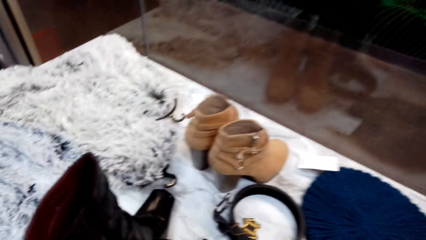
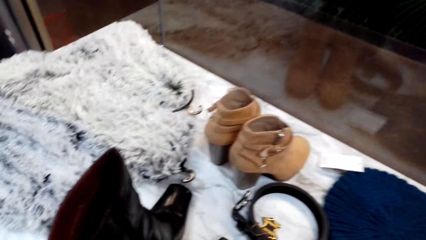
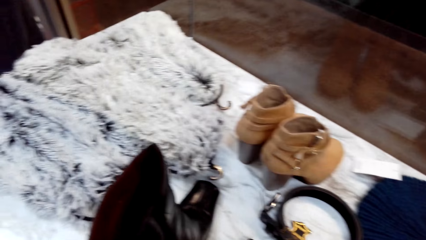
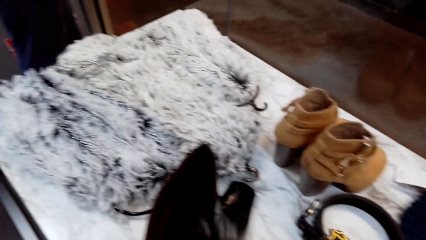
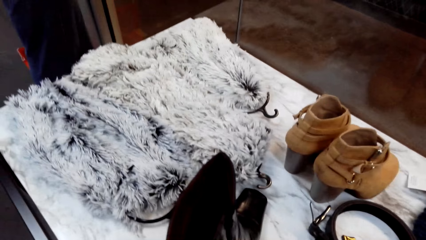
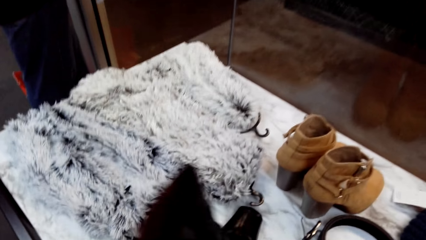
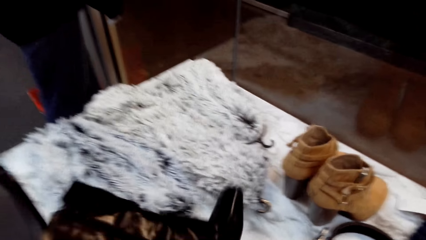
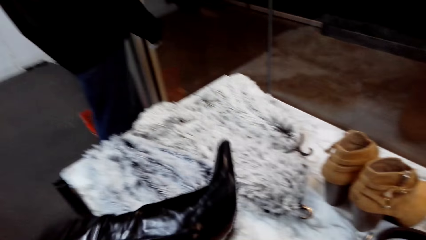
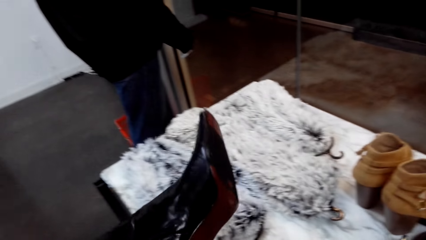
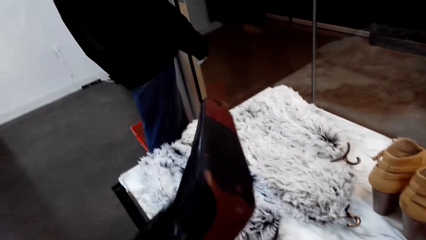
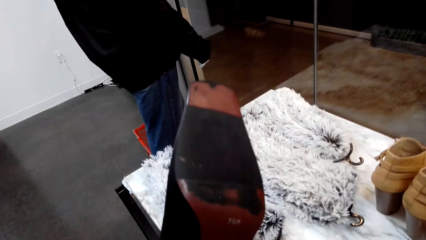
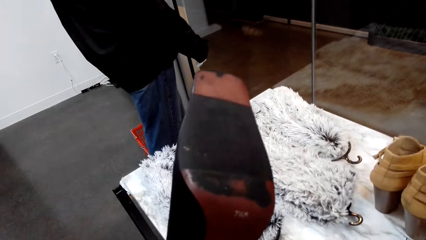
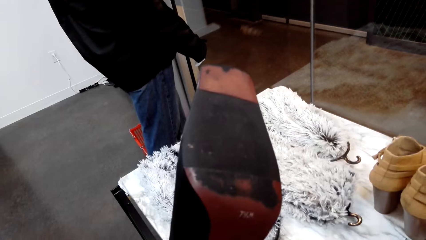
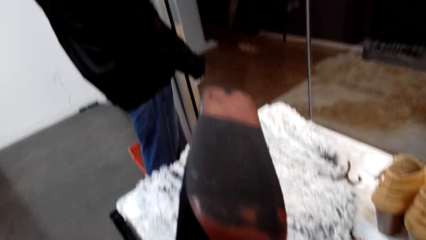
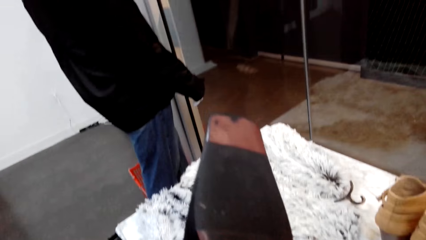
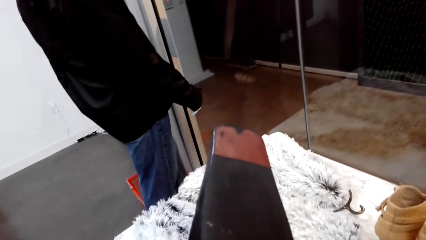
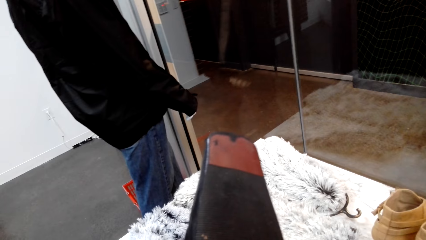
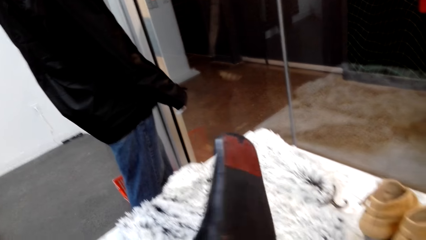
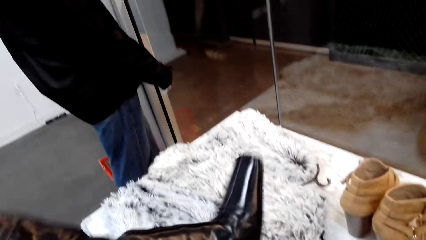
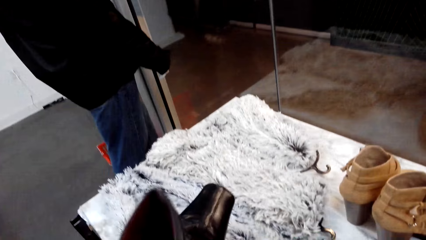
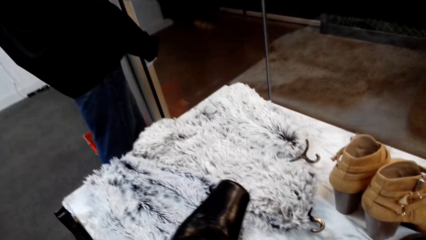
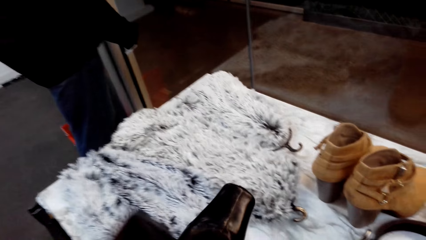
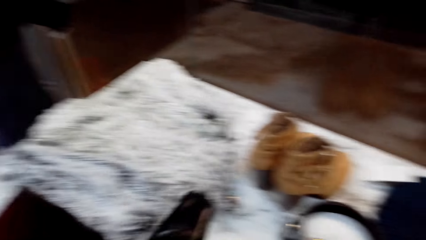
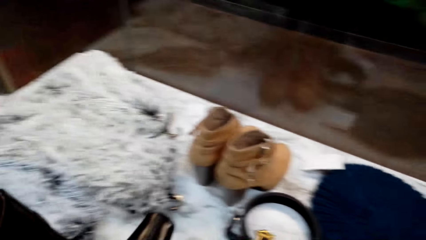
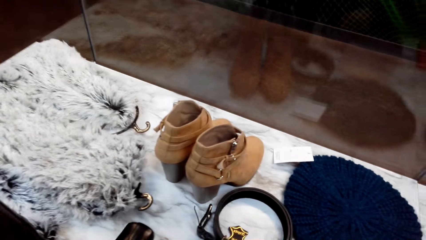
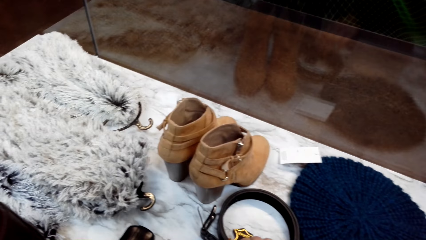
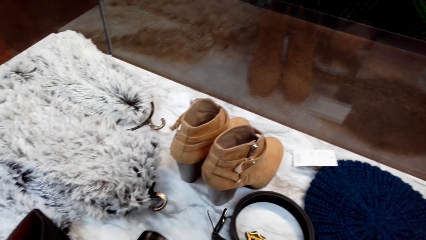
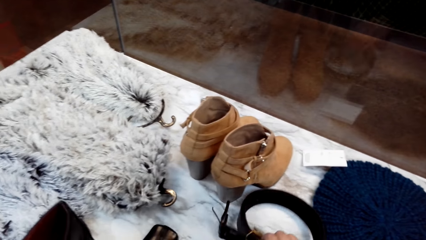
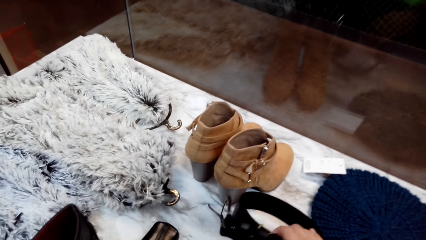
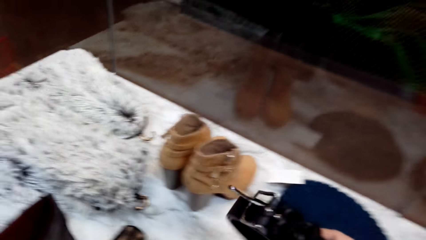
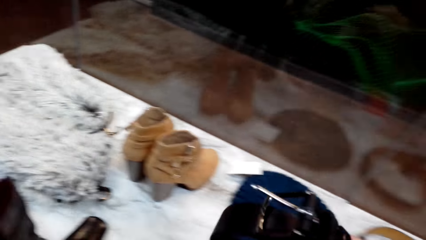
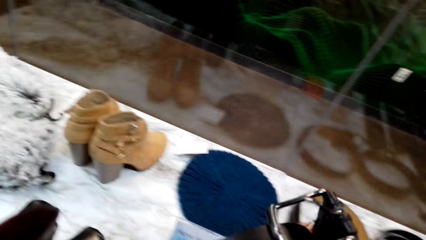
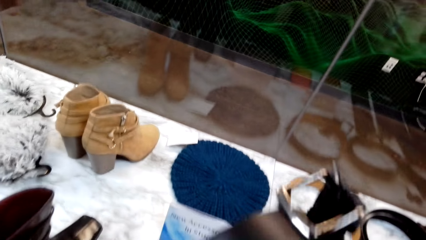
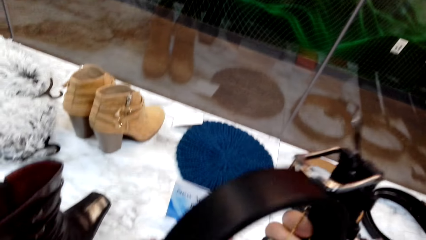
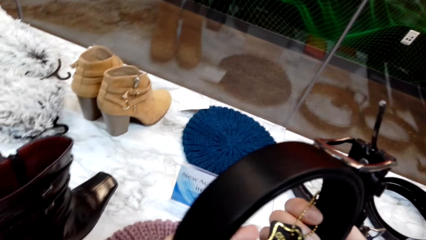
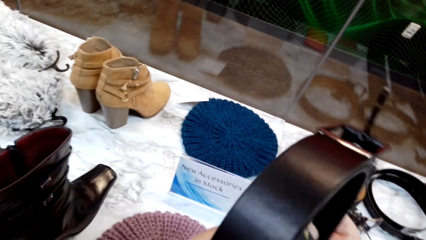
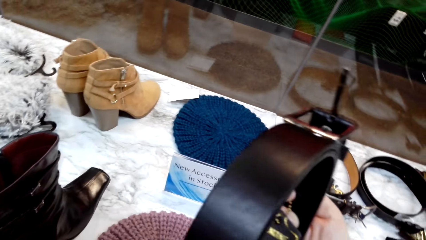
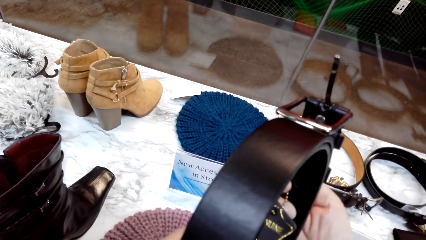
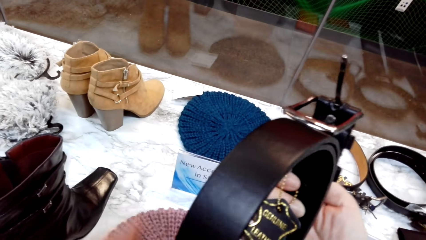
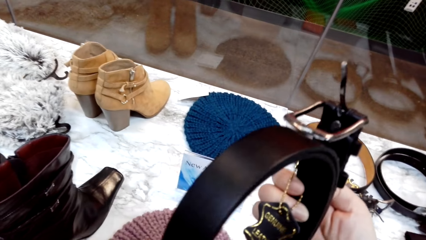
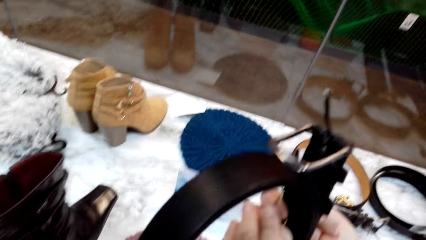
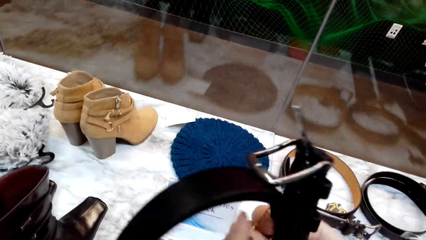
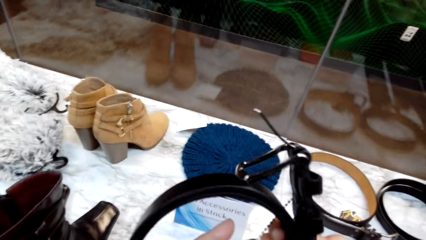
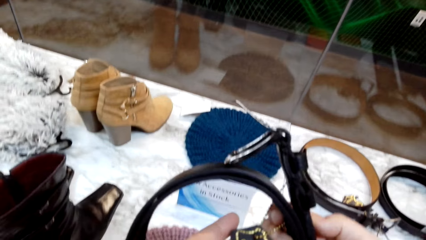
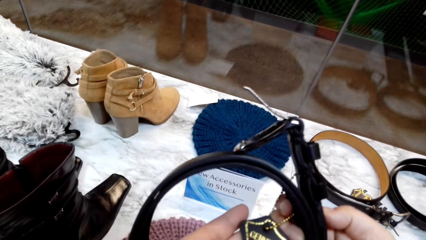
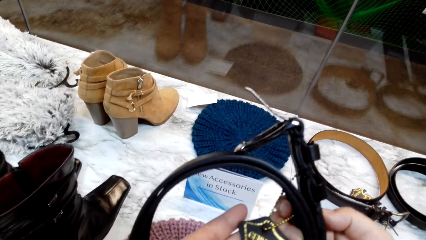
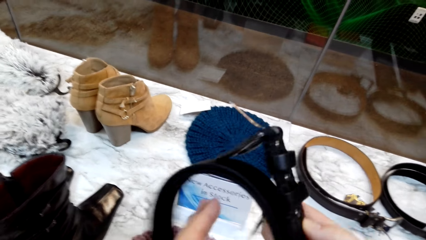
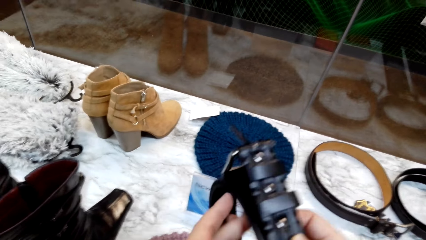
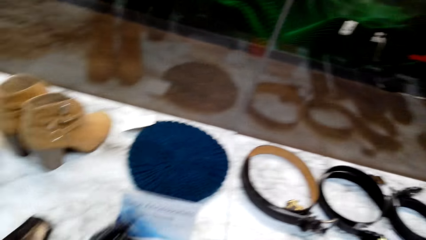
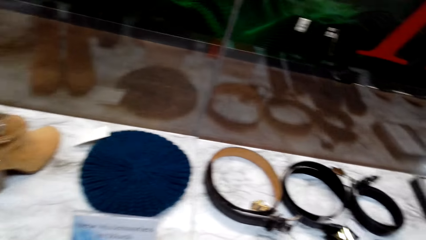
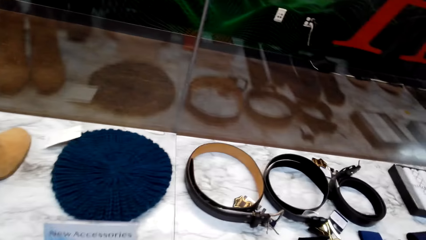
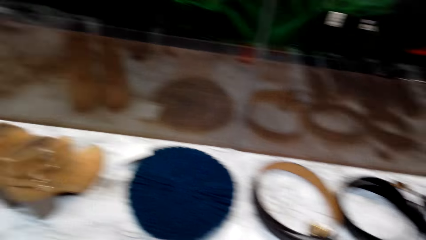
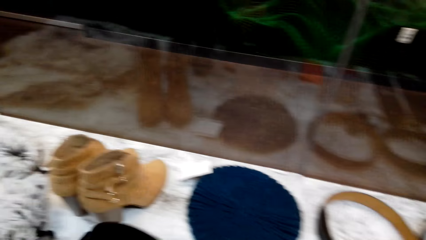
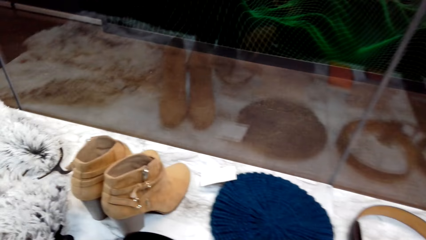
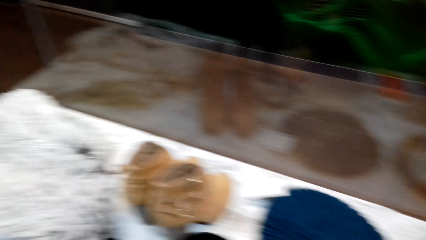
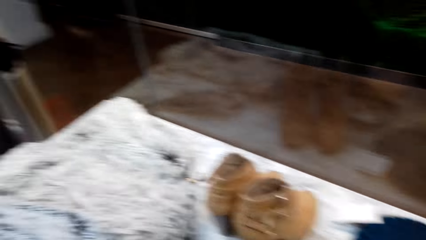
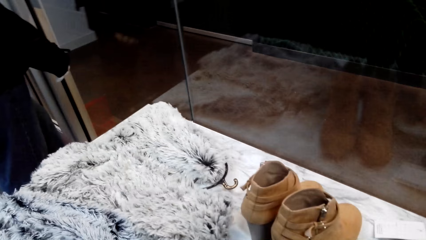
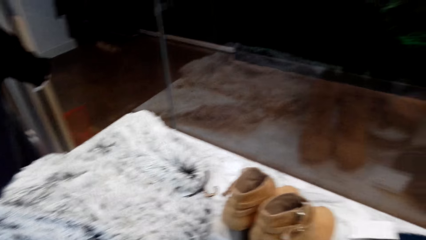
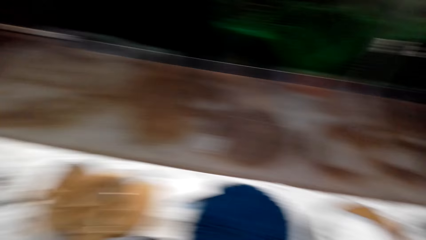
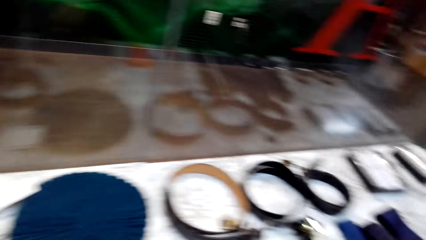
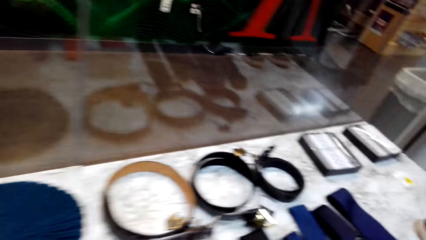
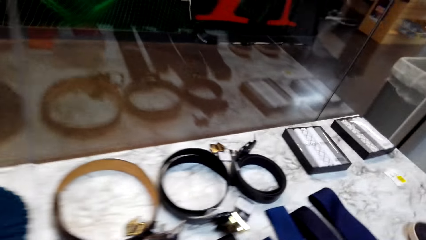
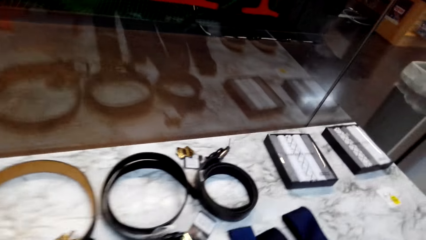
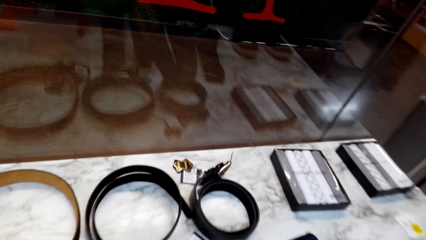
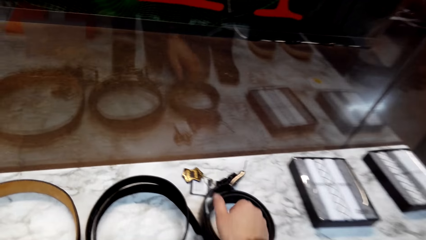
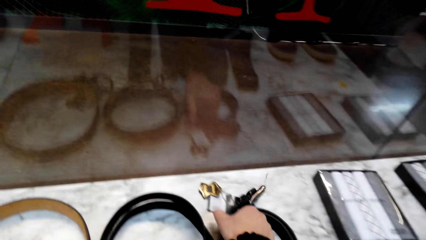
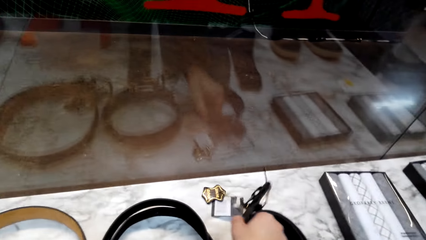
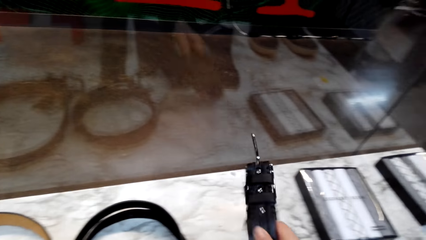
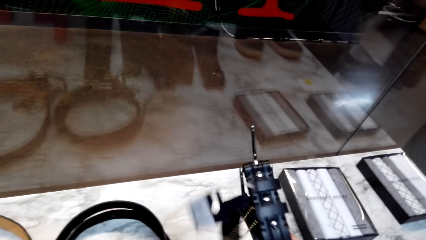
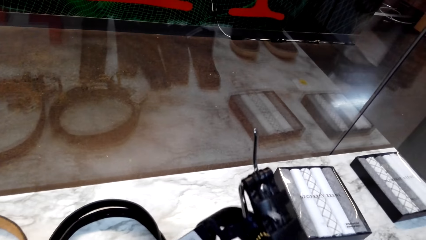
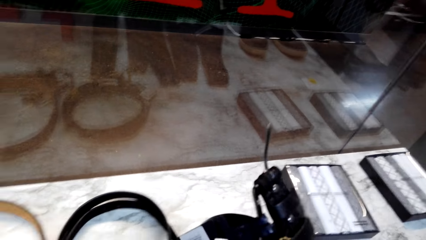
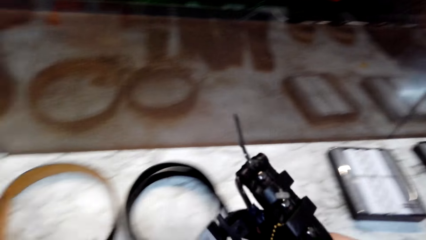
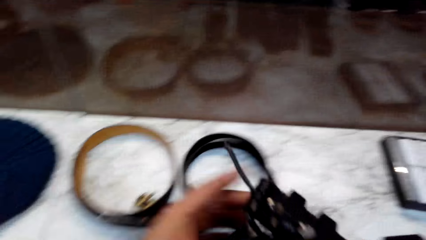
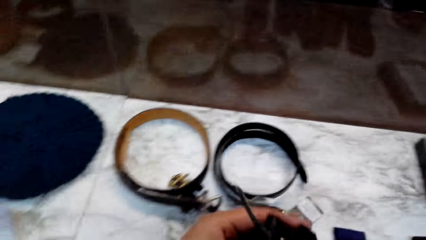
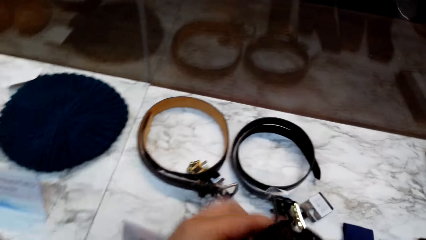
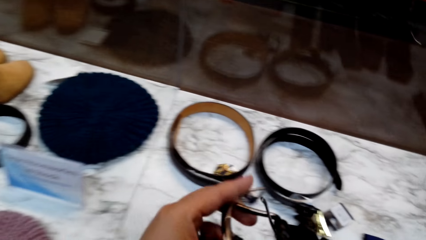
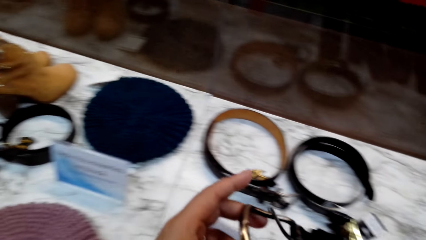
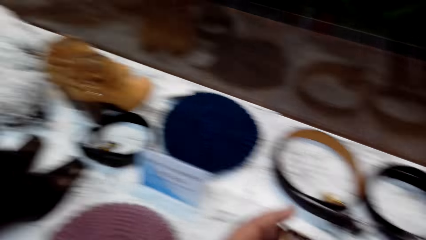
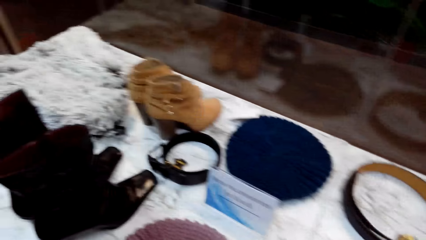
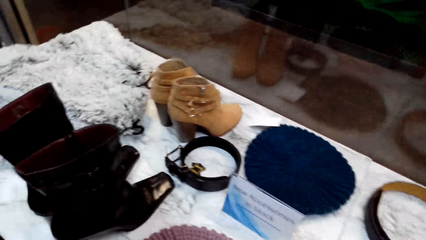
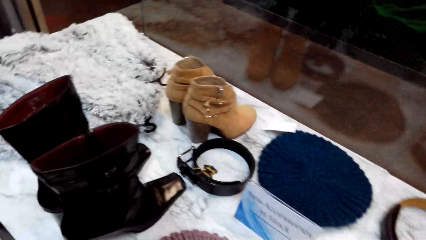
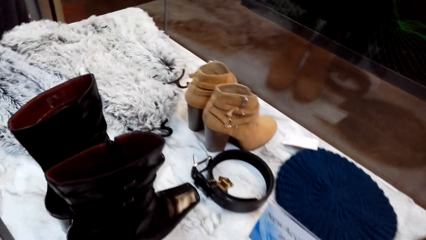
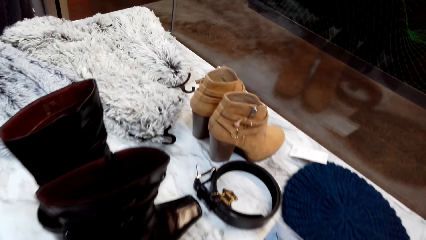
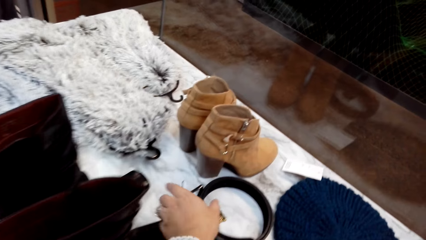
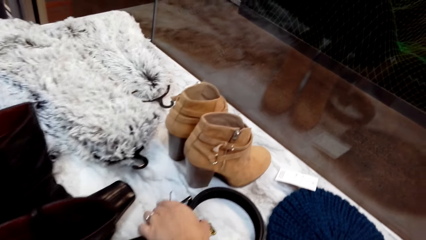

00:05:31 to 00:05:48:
The camera wearer picks up a boot or shoes from the table. They look at the shoes. They put the boot on the table. They pick up a belt, look at the belt, and put down the belt. They pick up a belt and look at the belt.
